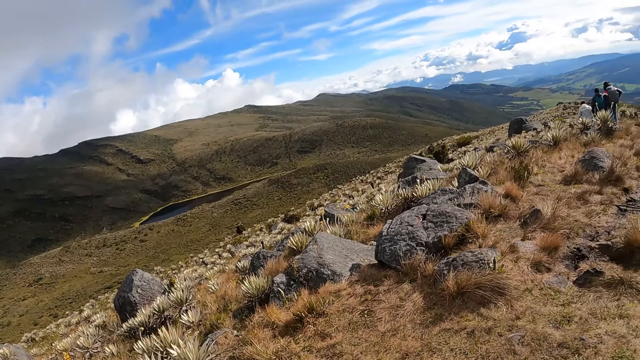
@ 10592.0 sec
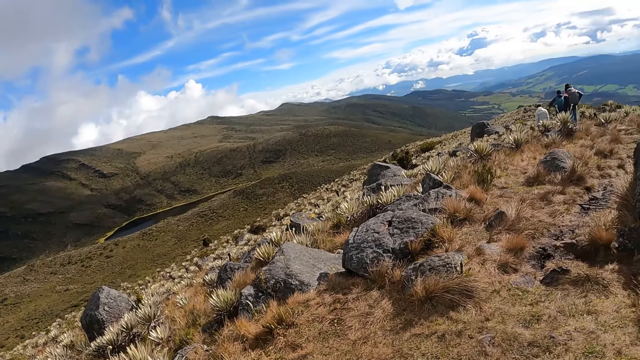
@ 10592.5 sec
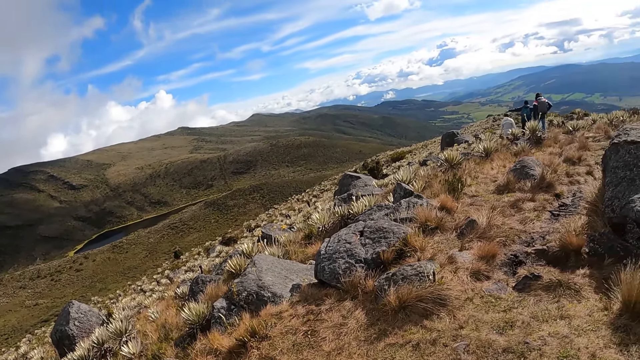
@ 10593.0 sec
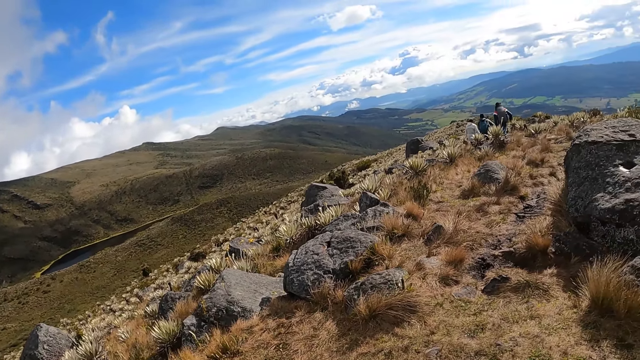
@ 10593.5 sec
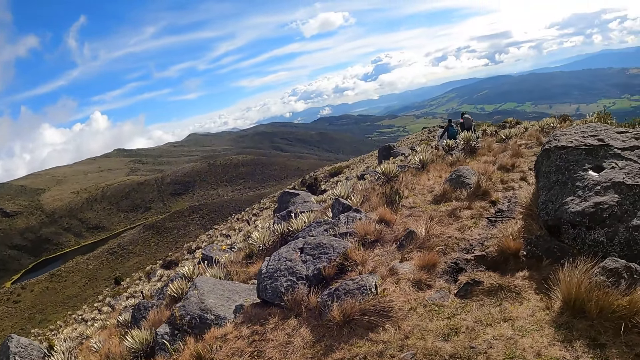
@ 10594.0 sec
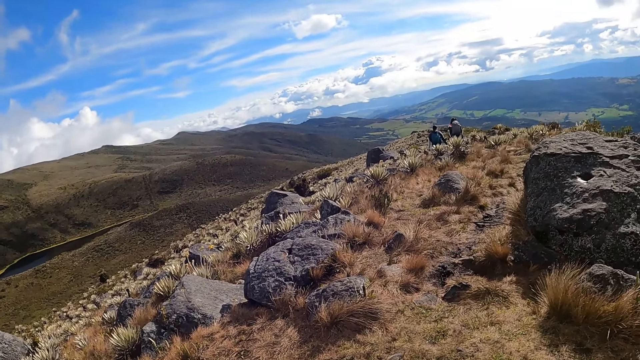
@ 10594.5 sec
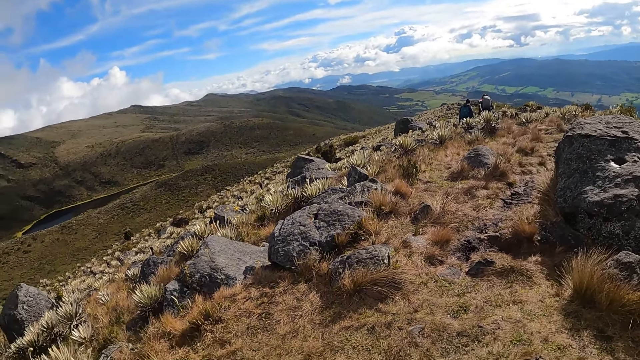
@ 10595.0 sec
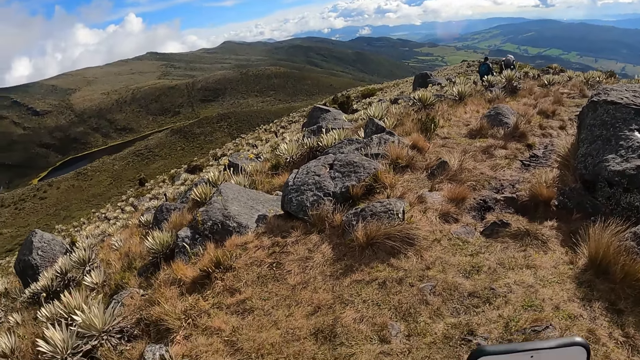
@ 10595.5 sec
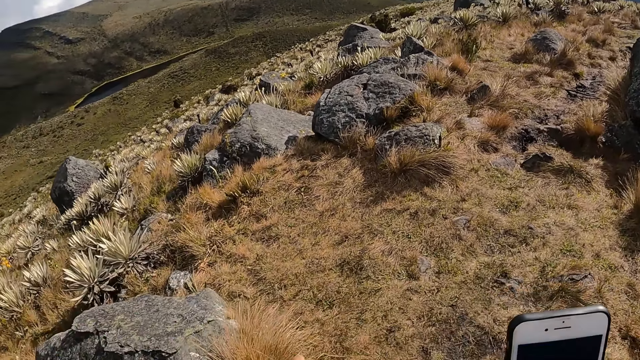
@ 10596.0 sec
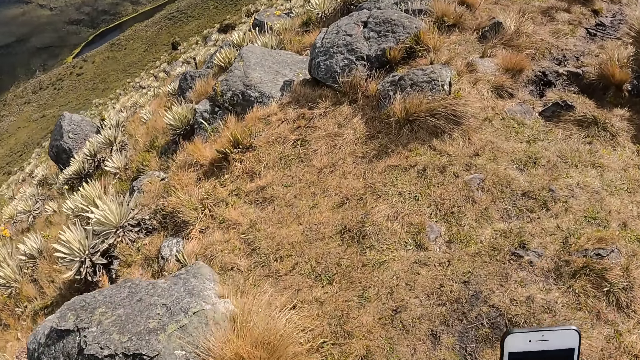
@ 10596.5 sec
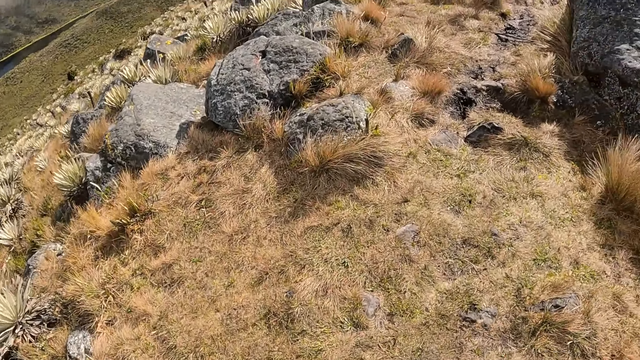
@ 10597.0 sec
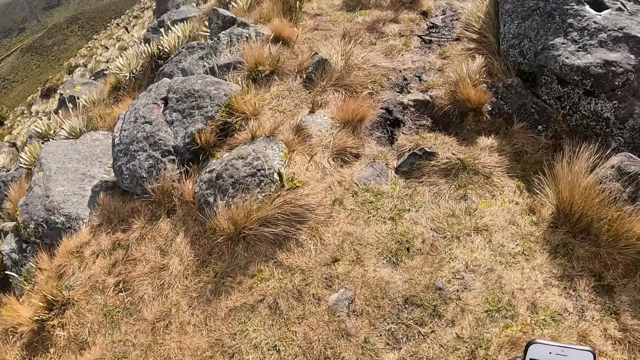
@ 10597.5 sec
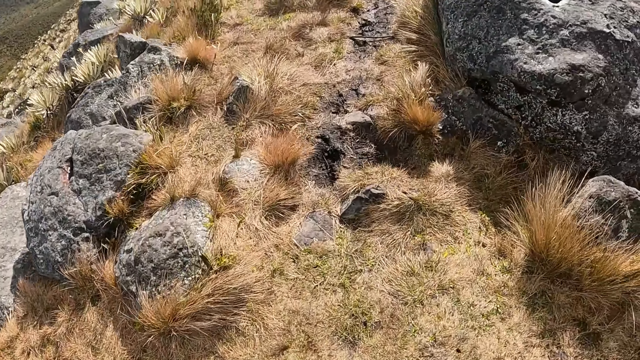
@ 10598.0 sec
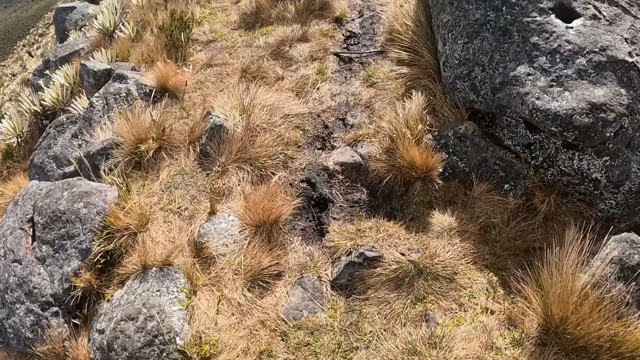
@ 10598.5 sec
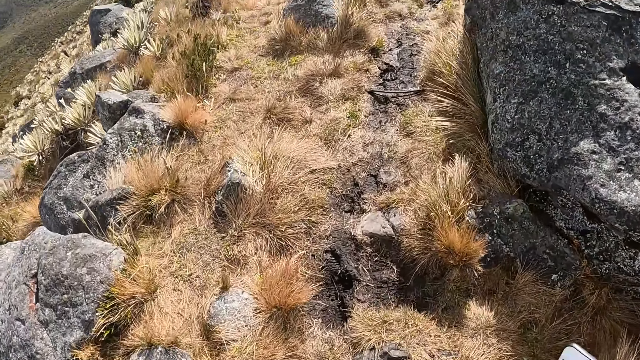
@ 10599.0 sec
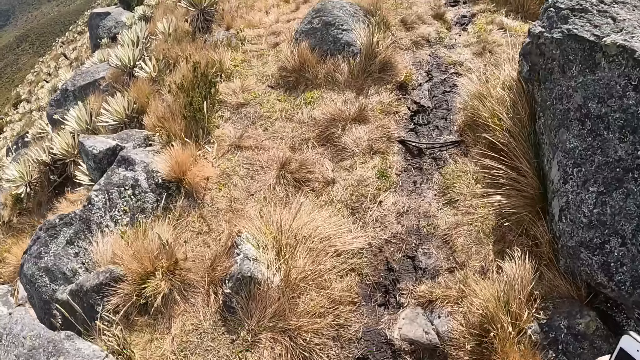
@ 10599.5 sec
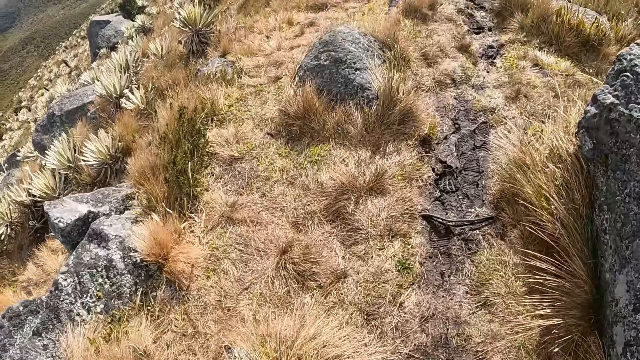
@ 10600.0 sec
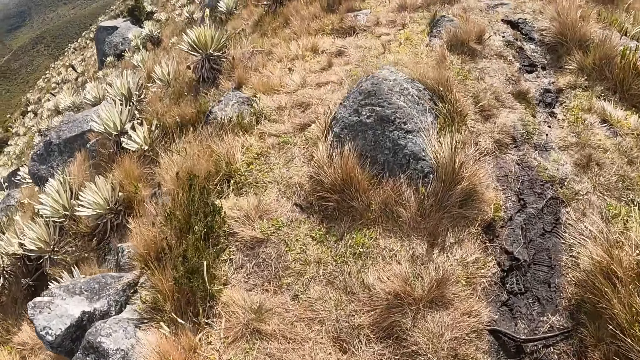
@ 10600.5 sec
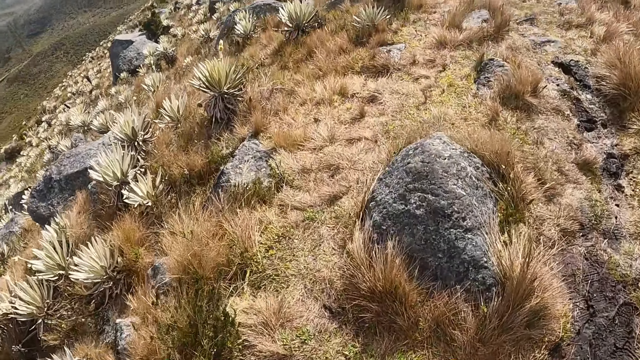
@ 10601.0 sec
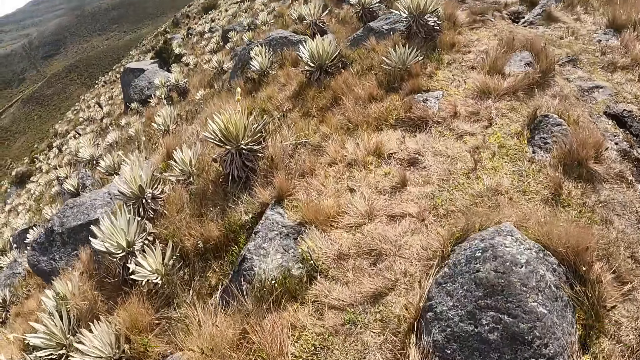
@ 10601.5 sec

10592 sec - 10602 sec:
The camera wearer walks further into the farmland.
